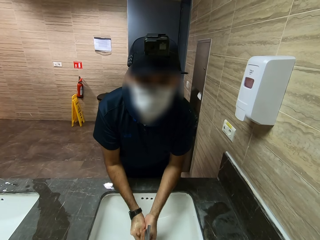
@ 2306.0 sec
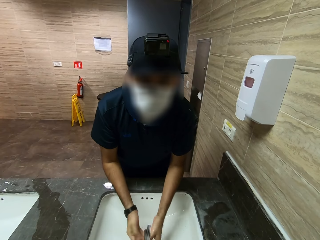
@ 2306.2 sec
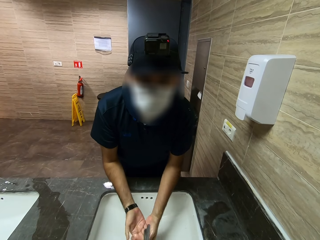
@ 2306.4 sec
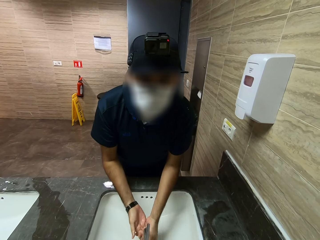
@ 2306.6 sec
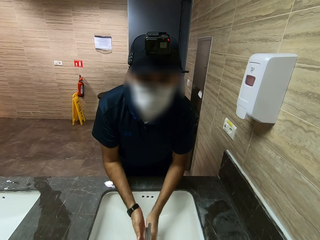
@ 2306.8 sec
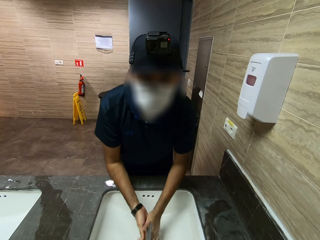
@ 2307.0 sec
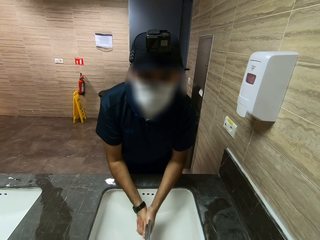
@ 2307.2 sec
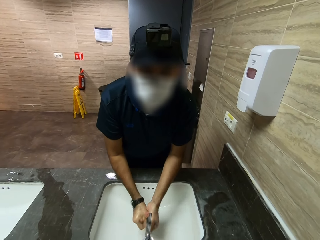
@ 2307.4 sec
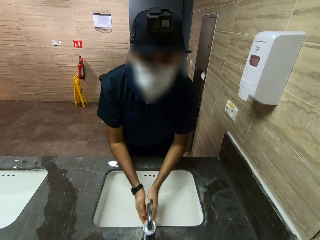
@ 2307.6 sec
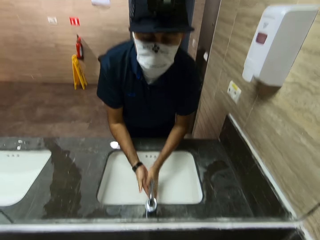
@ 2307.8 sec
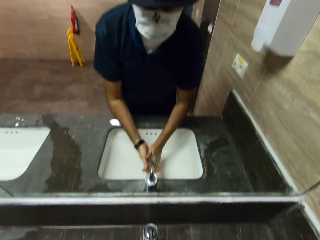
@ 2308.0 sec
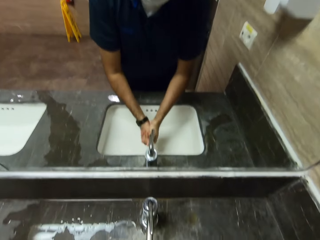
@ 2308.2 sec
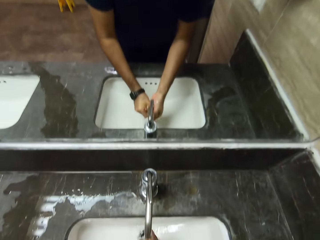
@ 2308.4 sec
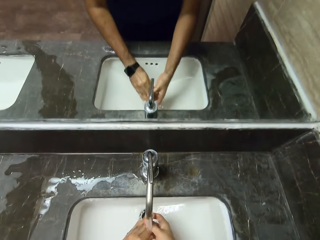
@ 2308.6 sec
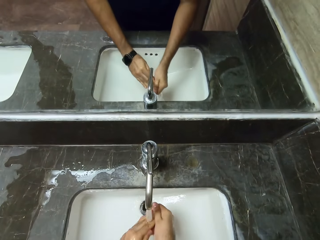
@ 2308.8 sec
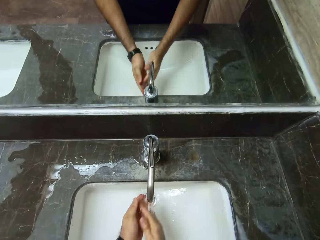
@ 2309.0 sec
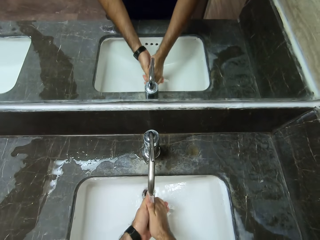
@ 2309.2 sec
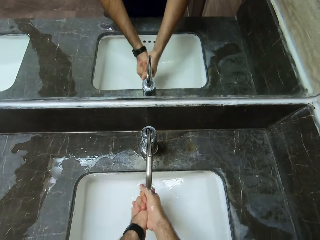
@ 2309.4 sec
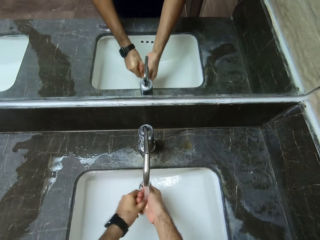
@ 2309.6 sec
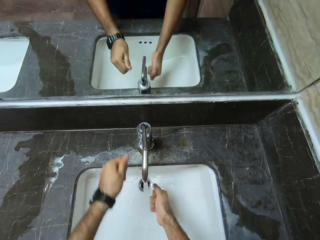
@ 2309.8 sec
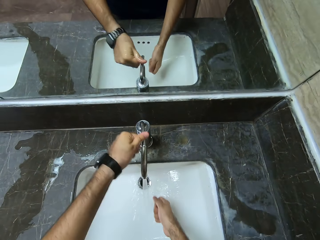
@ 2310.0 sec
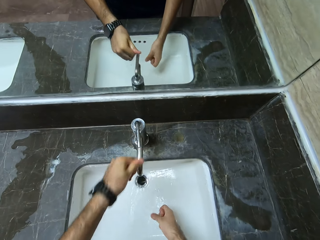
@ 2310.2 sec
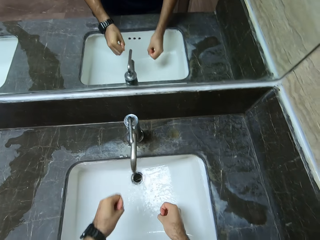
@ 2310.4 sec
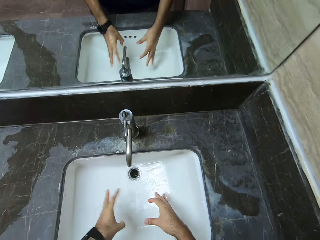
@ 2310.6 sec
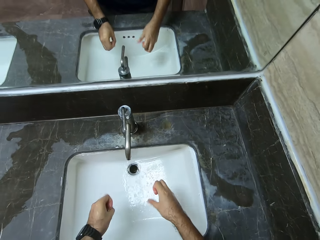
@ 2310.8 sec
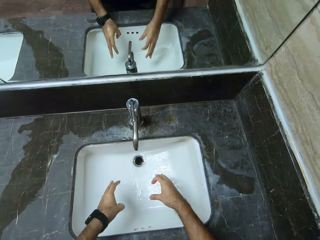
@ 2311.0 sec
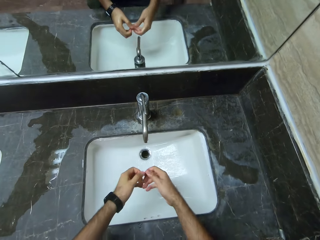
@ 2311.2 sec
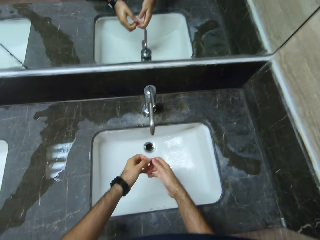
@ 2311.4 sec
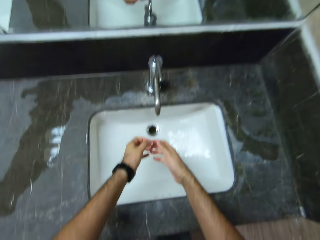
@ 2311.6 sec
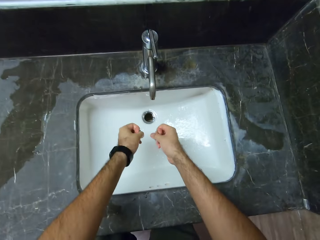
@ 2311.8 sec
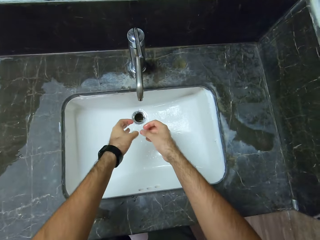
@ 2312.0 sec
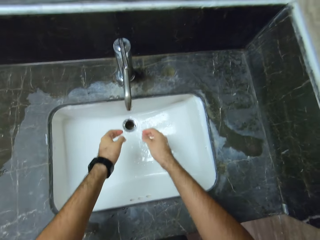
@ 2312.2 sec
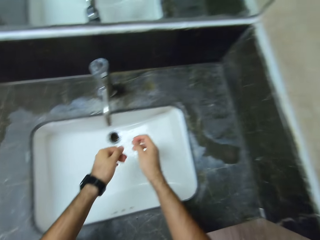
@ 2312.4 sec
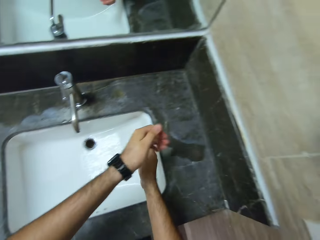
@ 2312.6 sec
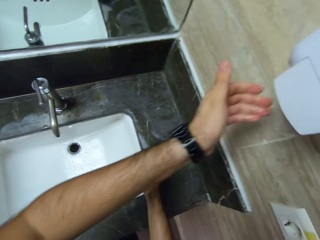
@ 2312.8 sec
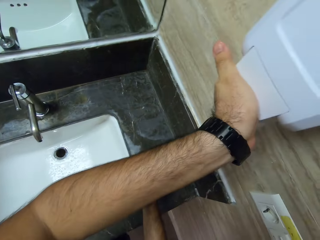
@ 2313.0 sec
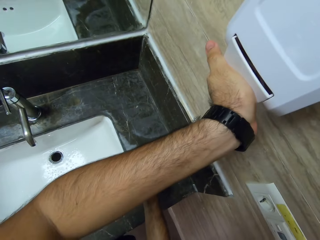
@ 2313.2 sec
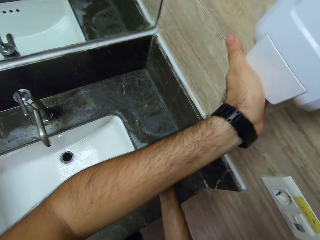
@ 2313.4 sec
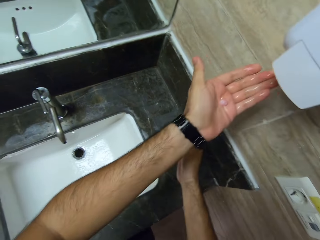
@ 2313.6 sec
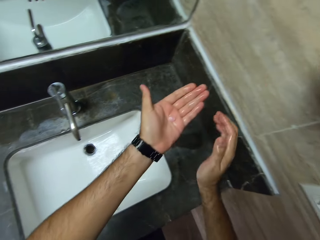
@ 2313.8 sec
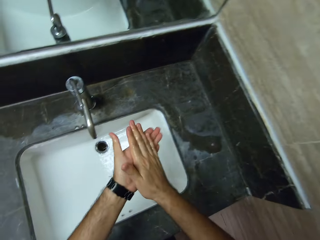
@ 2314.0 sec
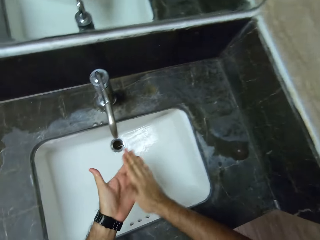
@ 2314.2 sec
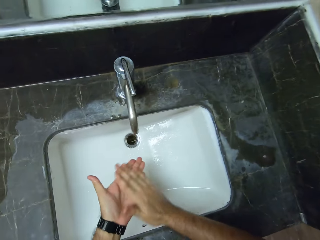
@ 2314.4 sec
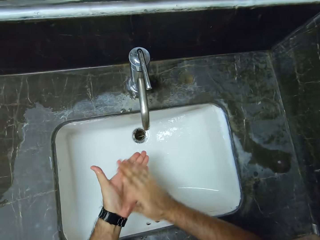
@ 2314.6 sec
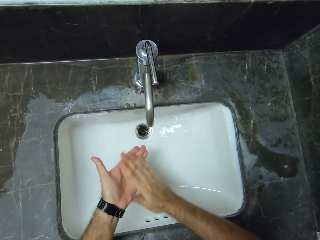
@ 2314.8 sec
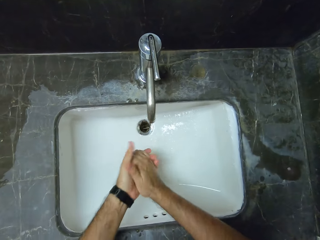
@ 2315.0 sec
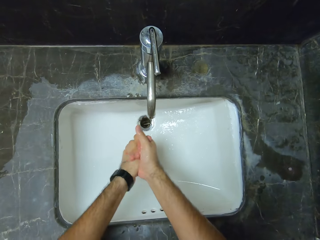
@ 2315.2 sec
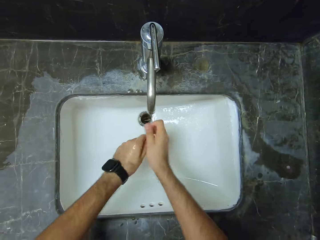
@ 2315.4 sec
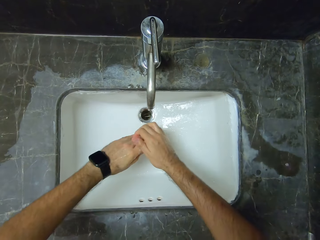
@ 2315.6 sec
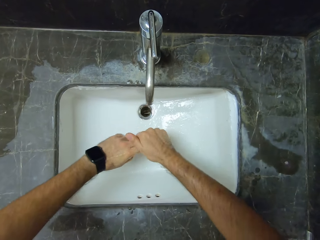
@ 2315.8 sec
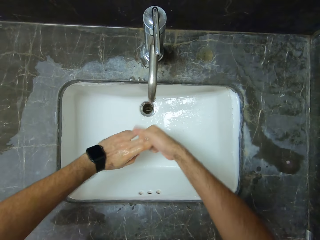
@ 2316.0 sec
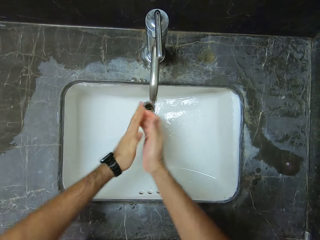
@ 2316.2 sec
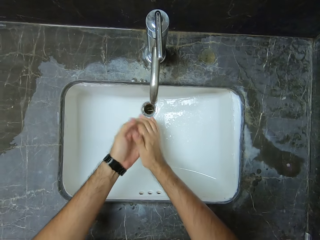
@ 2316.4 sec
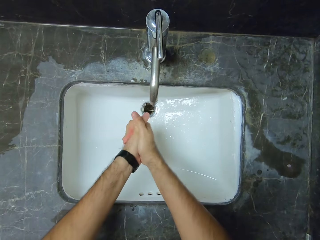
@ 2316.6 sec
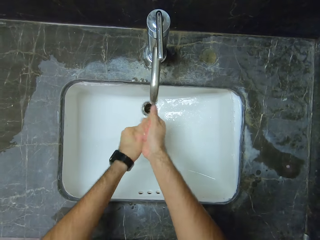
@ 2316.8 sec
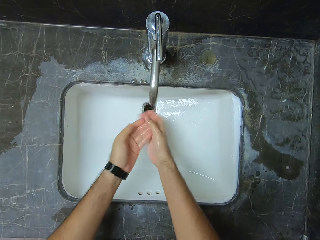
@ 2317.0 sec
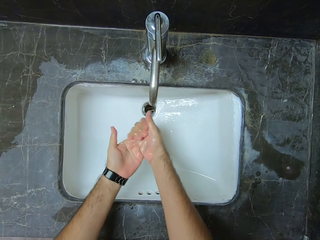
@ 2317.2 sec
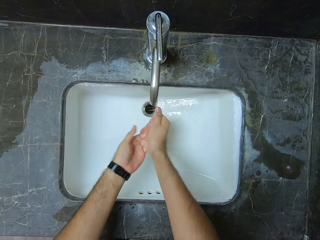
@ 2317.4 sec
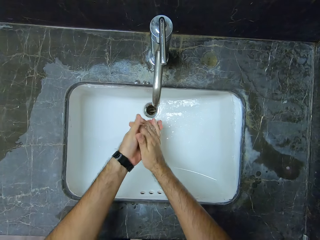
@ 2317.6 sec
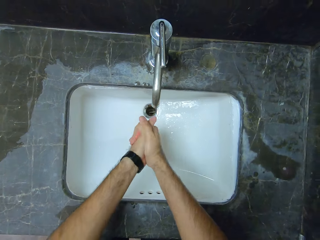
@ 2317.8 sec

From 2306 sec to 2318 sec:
The camera wearer turns off the tap. They shake the hand in the sink. They put the soap on the hand. They reach out for liquid handwash. They spread the liquid handwash on the hands.

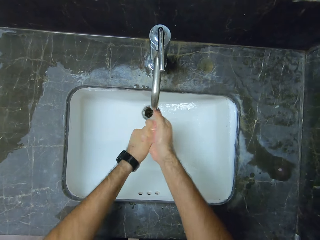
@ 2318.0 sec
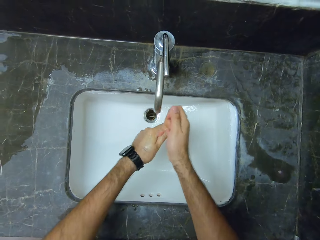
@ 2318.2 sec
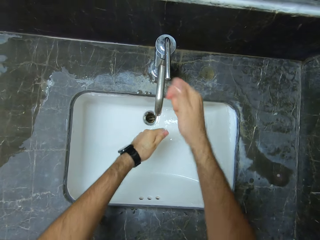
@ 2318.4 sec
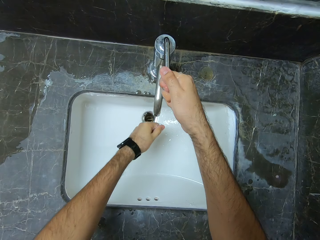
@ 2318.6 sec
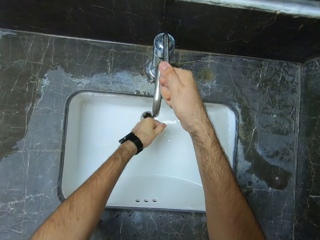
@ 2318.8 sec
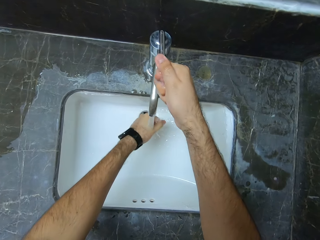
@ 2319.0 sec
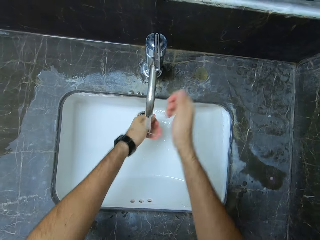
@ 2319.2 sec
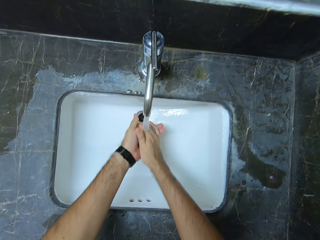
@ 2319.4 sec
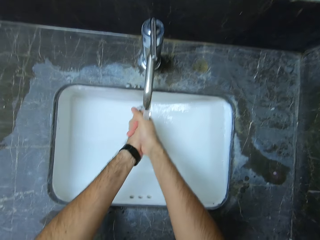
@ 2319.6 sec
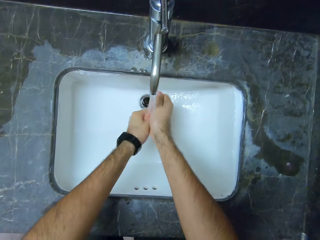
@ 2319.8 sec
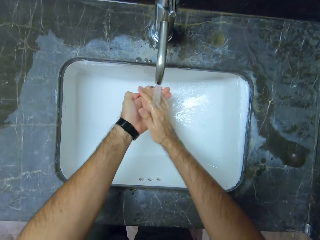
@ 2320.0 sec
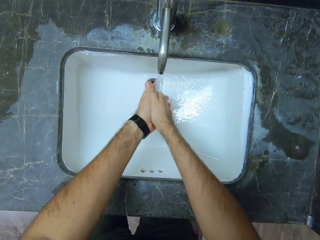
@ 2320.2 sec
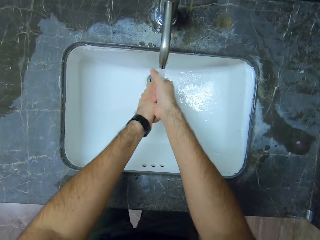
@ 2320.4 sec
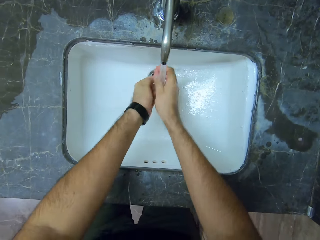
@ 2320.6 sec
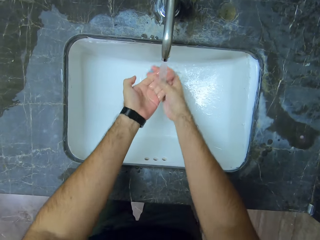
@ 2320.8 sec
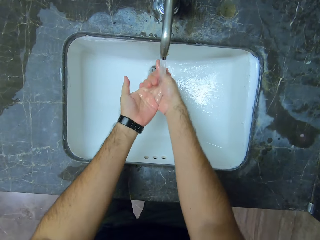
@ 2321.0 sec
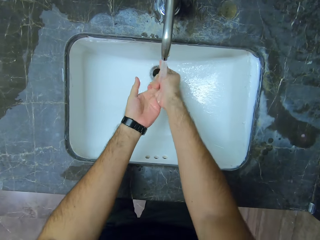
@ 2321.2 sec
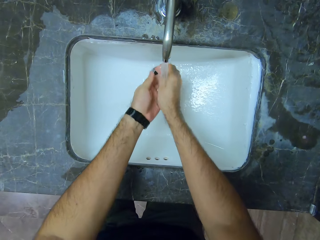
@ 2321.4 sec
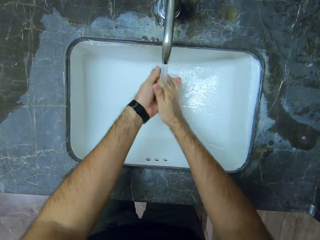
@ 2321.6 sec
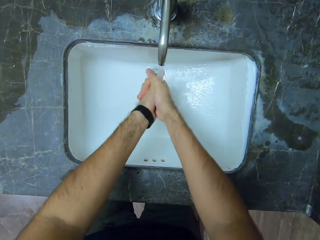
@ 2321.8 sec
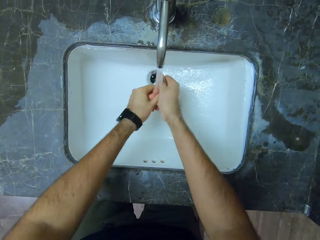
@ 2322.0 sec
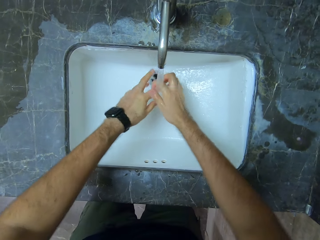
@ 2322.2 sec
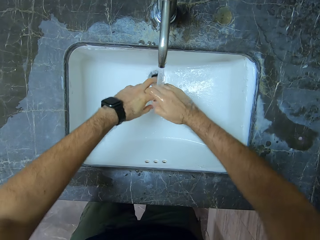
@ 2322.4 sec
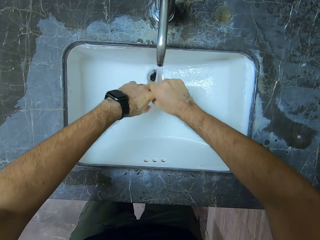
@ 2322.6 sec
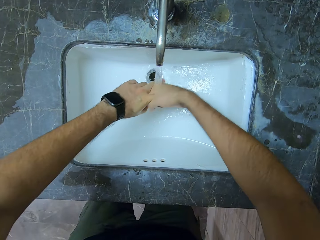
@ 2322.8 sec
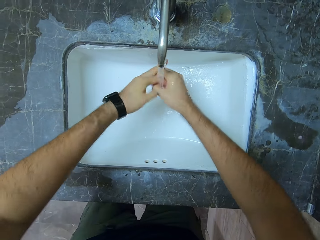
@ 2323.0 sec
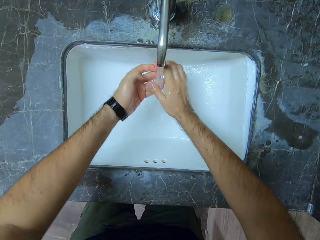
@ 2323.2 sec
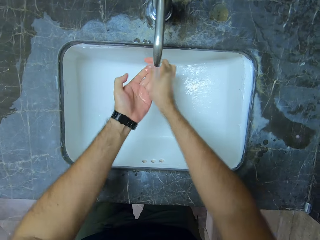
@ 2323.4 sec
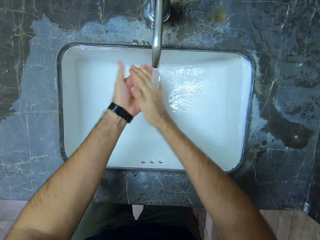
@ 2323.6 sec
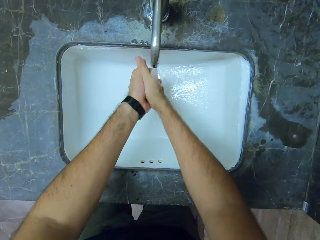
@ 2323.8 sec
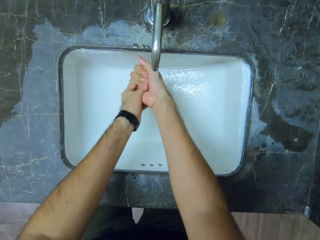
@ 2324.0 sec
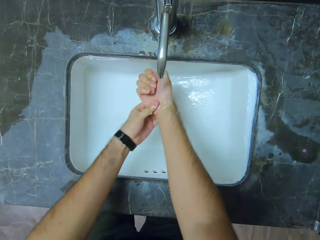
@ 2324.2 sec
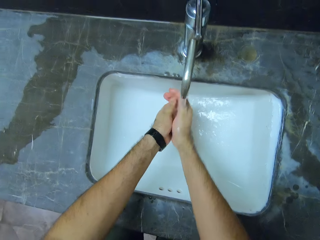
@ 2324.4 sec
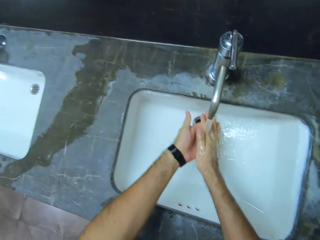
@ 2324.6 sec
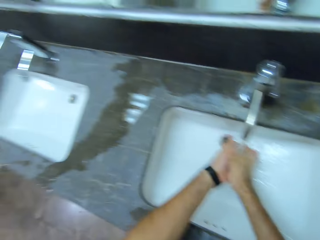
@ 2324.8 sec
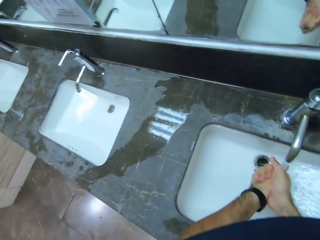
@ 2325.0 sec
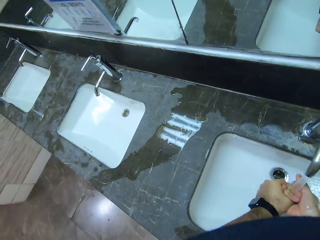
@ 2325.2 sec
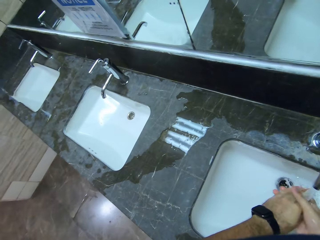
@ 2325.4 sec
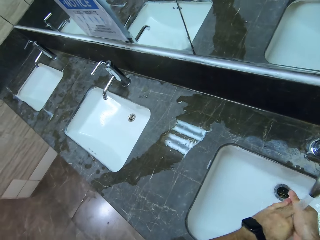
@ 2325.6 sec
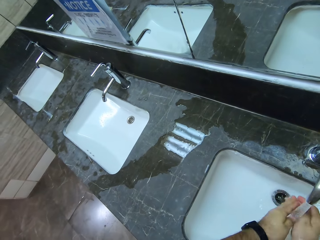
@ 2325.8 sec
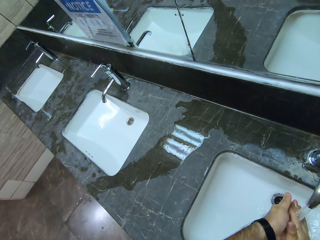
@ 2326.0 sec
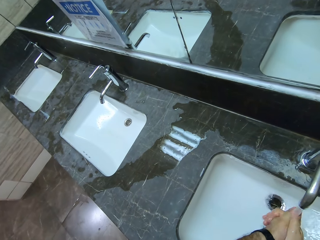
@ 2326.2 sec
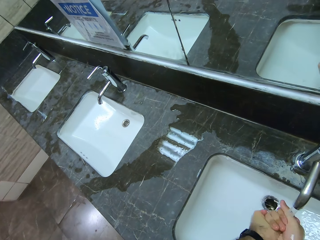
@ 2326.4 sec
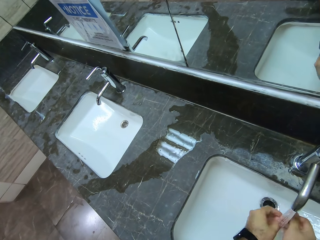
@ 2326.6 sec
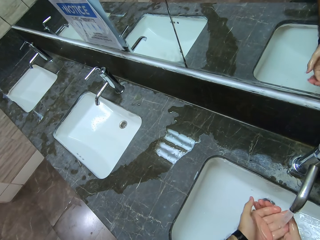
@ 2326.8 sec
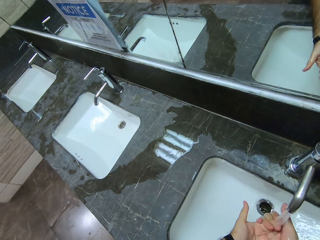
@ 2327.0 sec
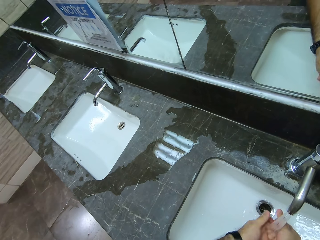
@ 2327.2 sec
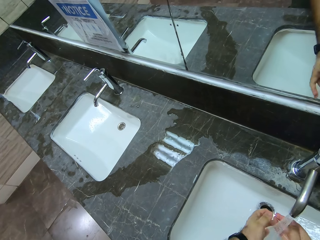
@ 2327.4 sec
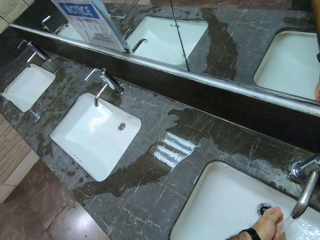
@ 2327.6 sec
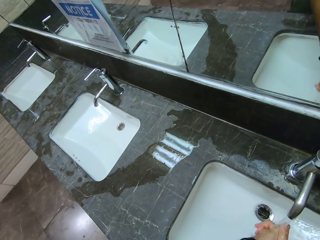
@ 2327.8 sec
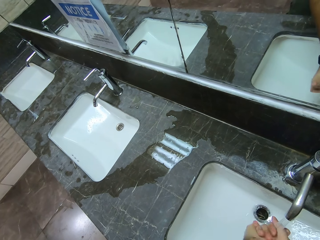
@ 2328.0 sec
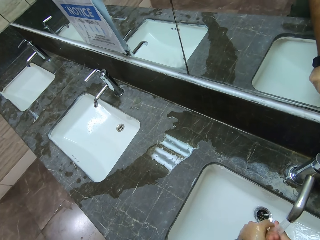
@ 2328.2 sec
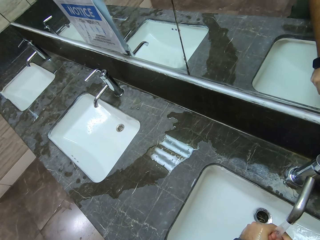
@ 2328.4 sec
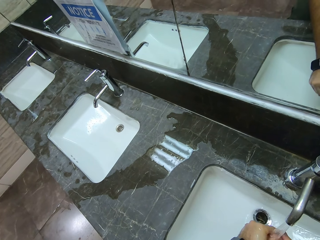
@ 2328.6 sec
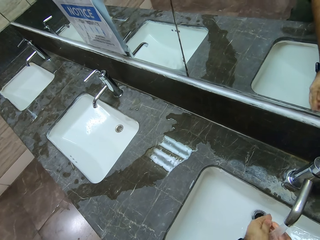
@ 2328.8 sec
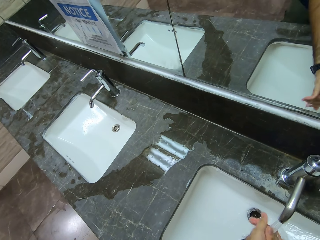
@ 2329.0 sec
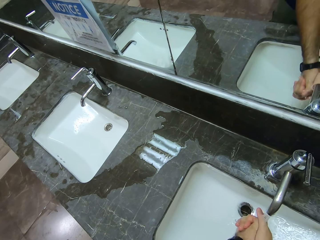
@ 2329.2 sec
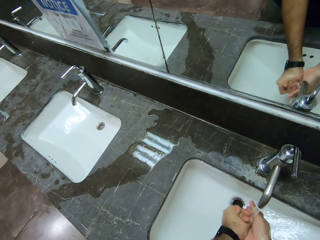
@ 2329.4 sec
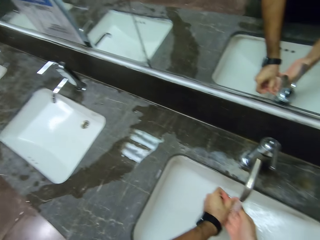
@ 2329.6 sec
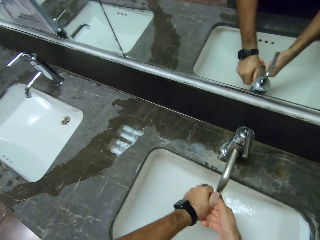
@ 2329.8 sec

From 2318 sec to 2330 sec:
The camera wearer turns on the tap. They wash the hands.
